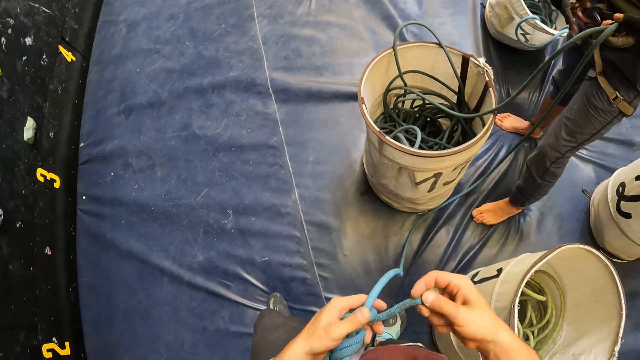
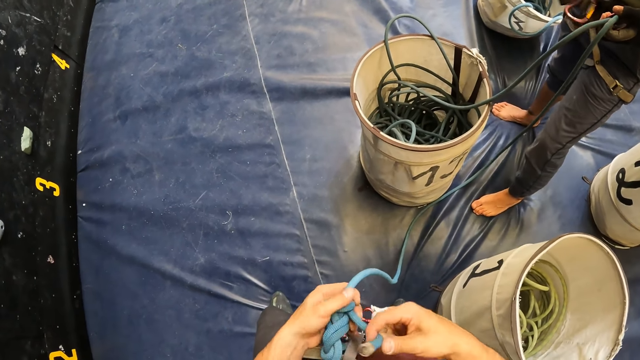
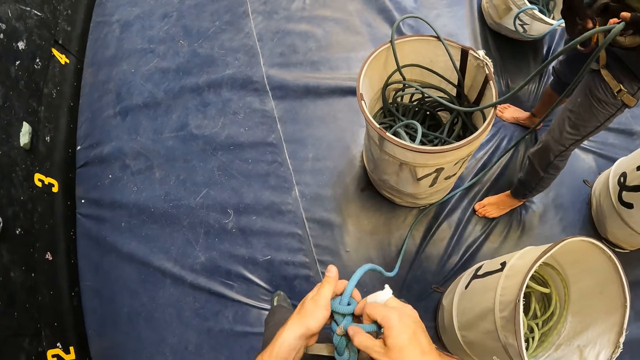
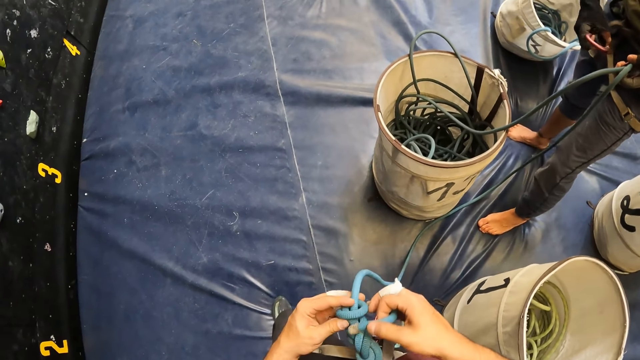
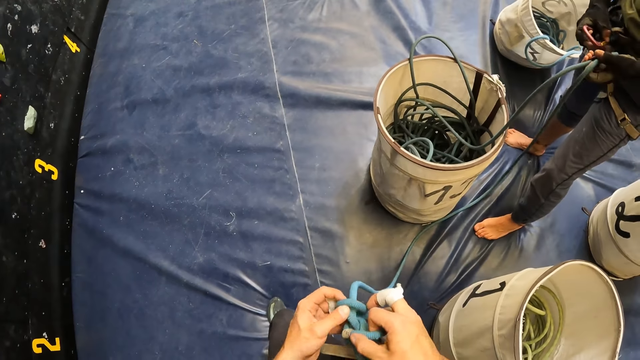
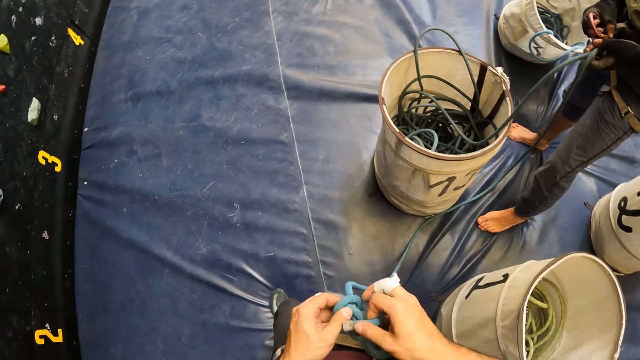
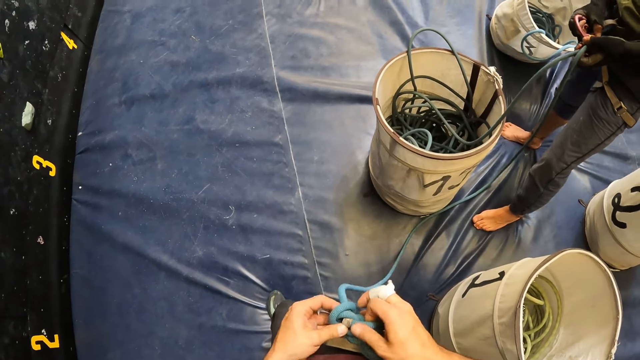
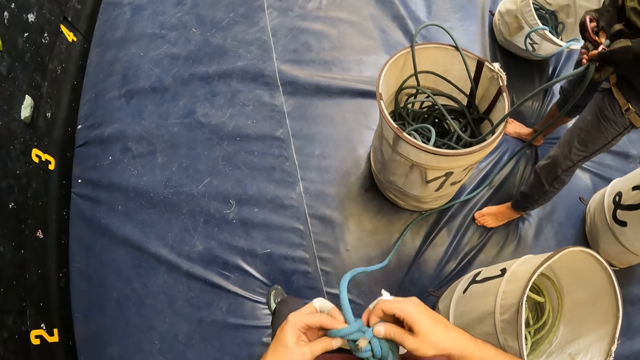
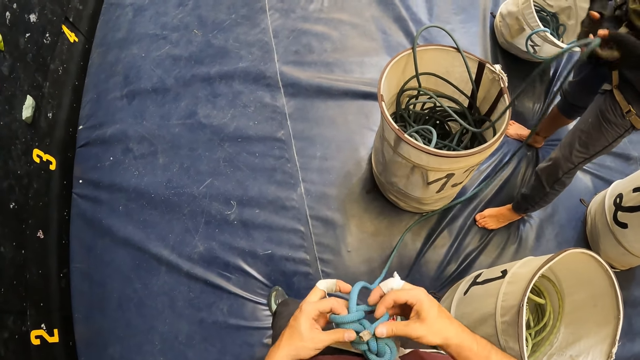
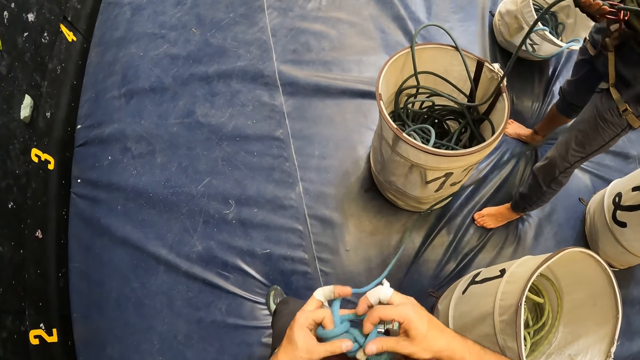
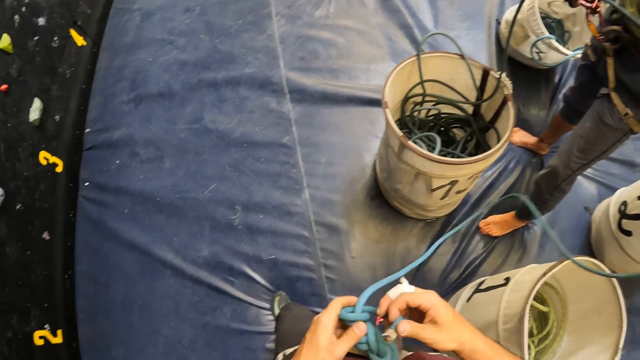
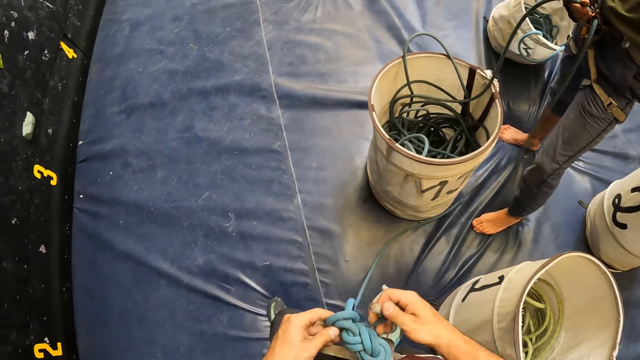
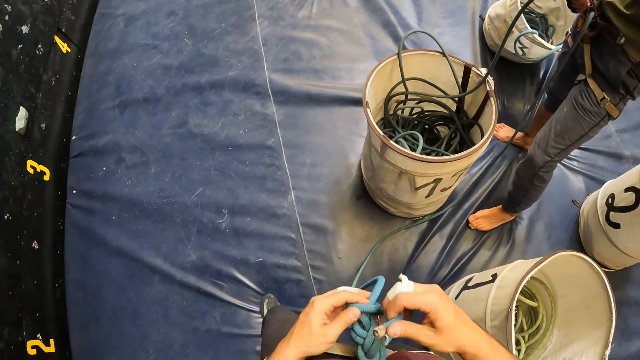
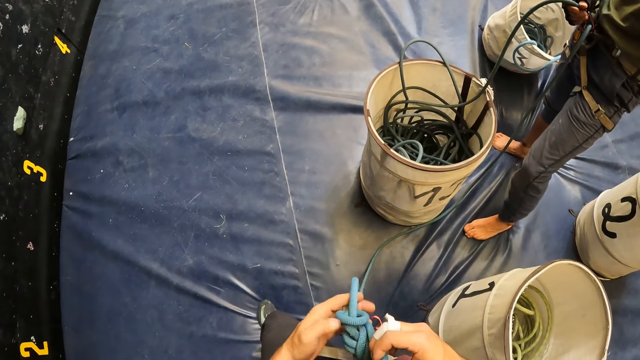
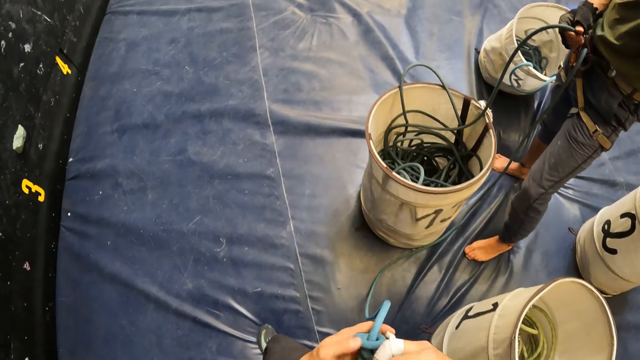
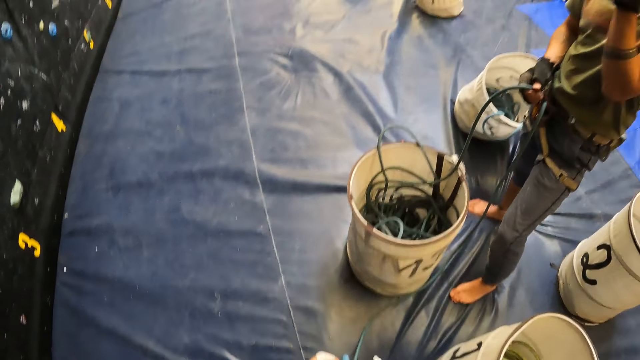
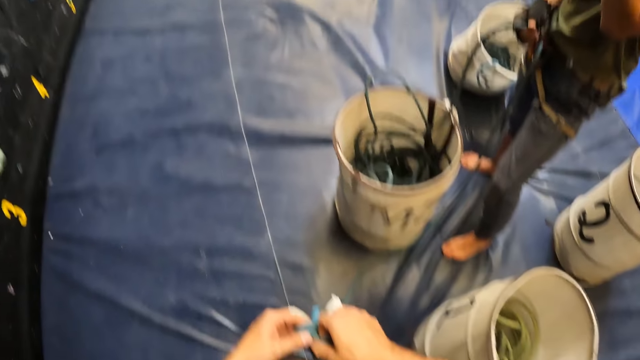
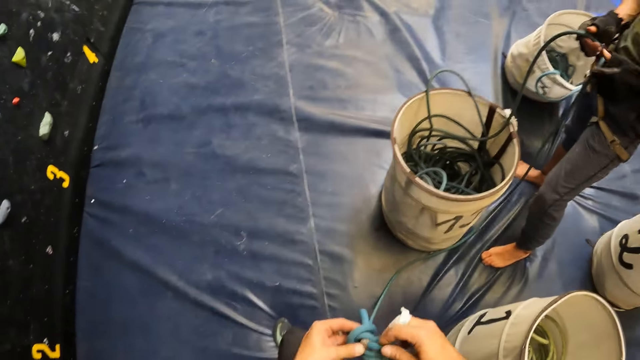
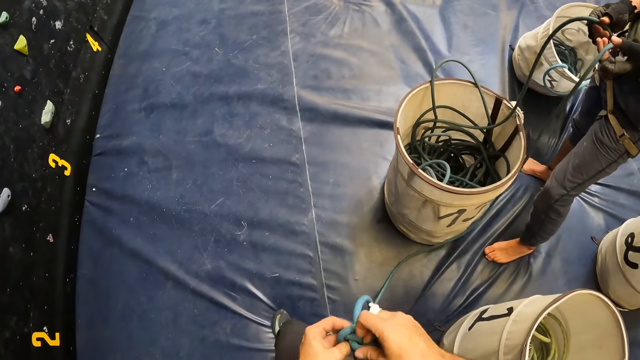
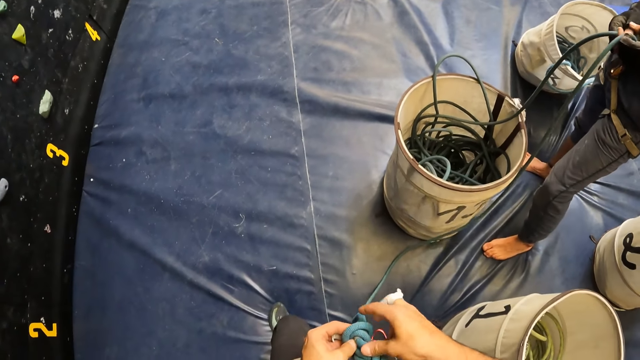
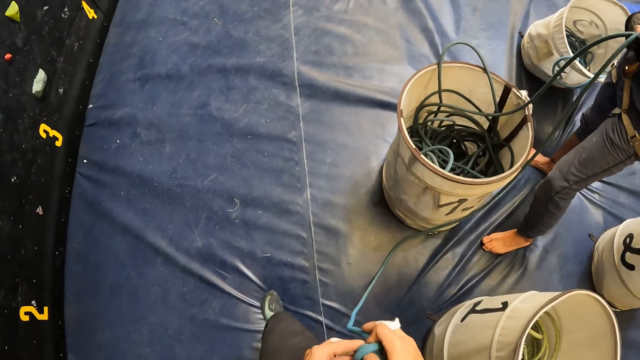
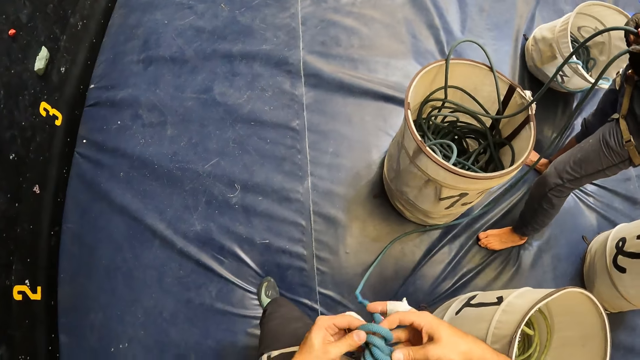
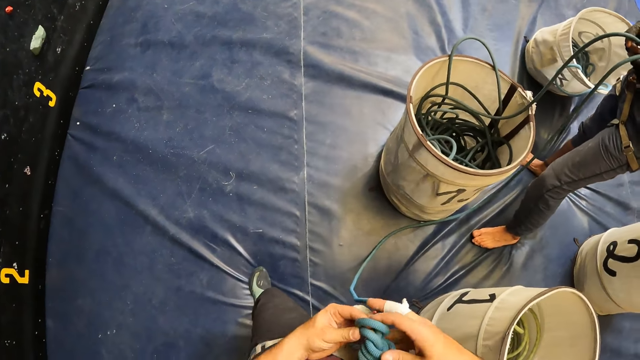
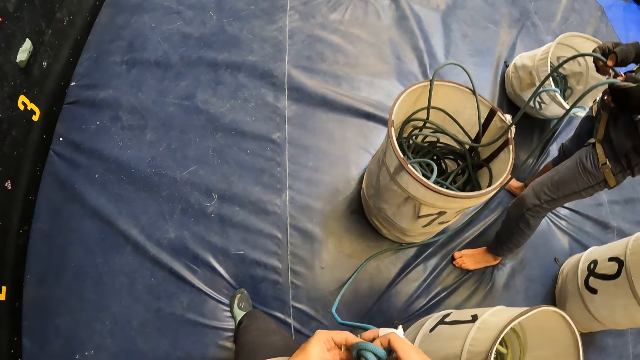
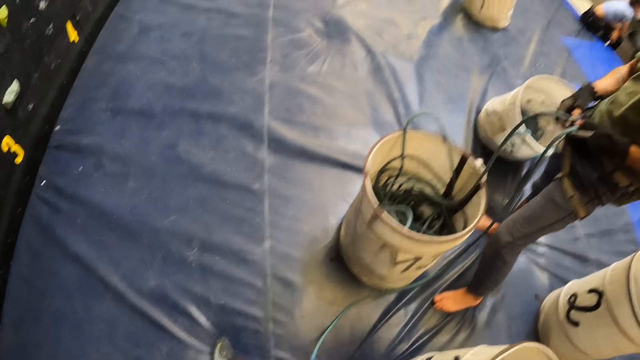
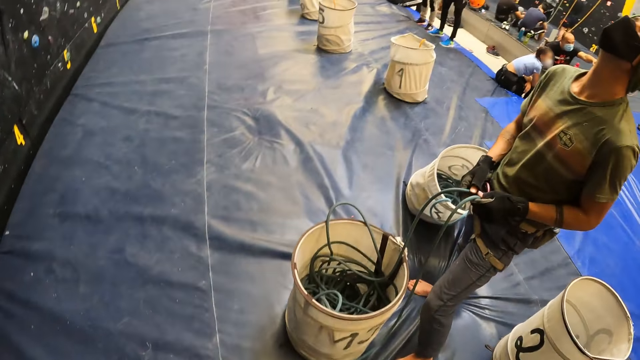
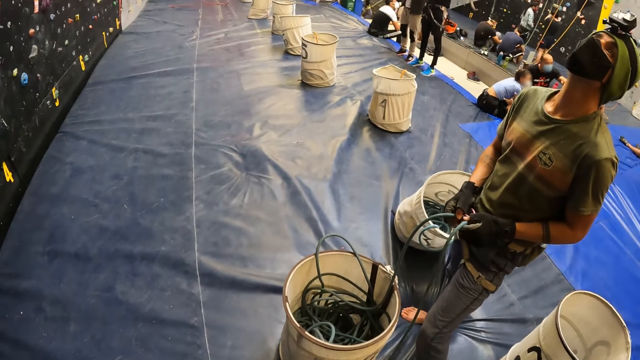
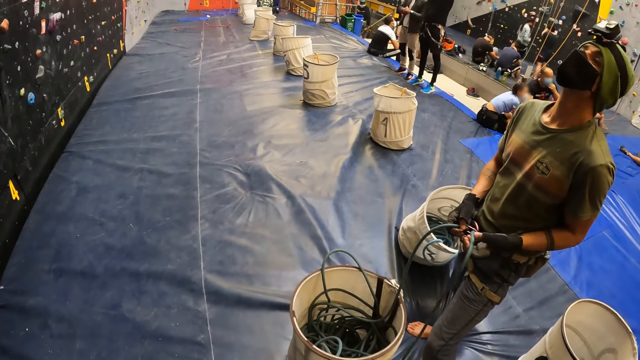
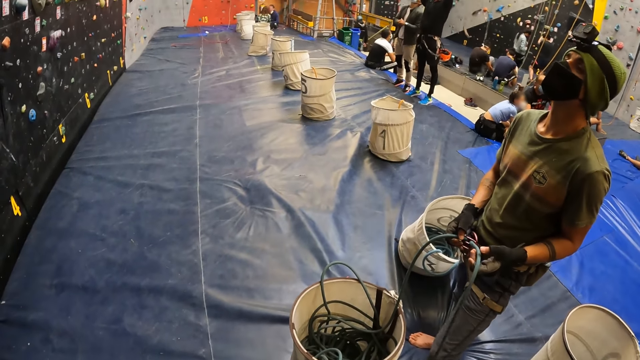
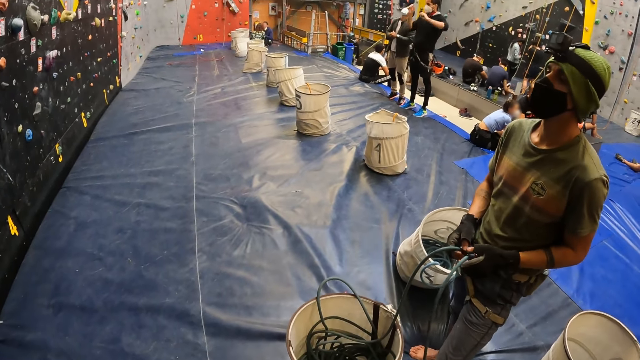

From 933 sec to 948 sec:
The camera wearer ties the knot with the rope. A person hooks the rope to the carabiner. The camera wearer looks around, ties the knot with the rope and looks around.

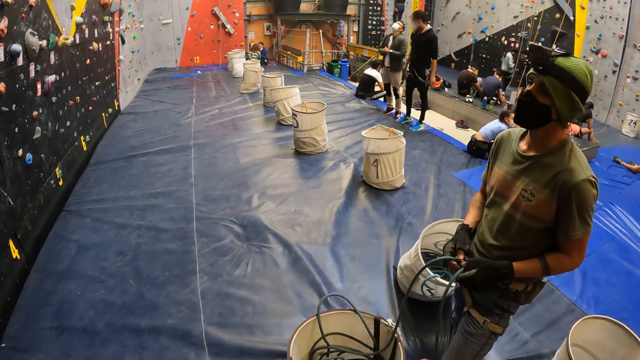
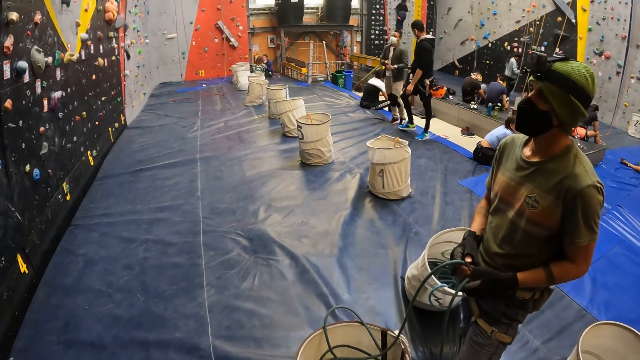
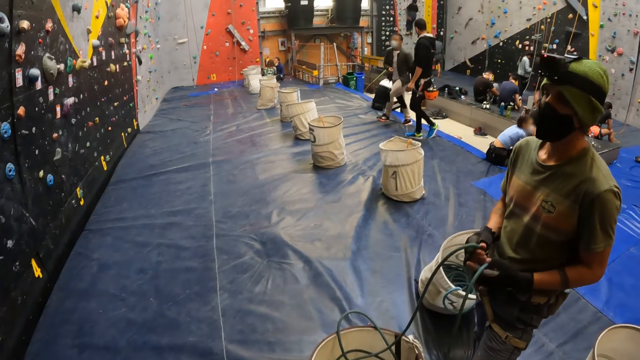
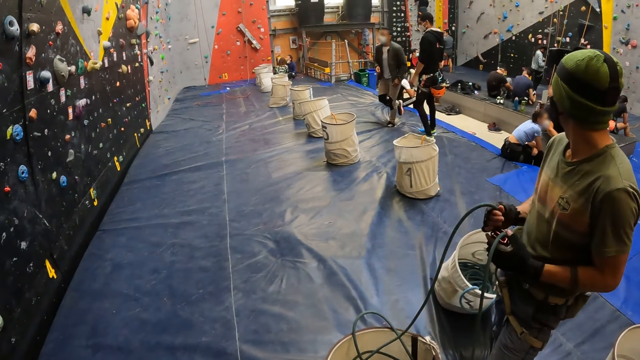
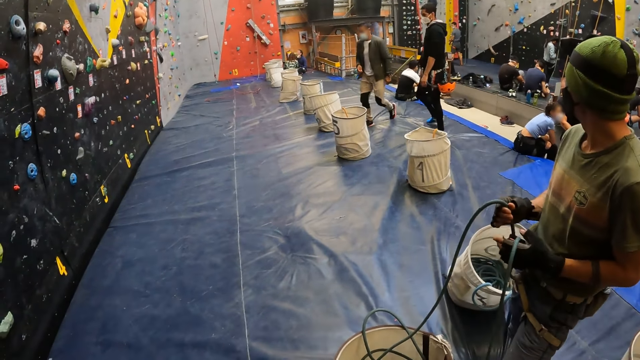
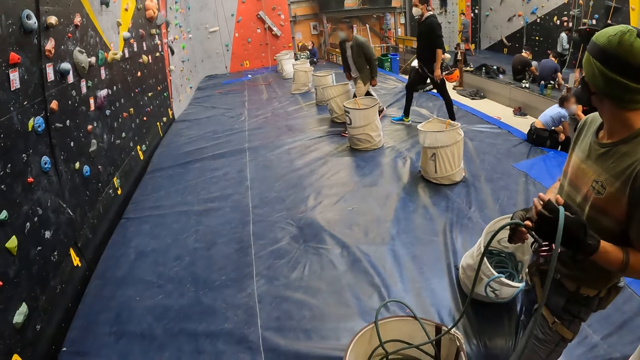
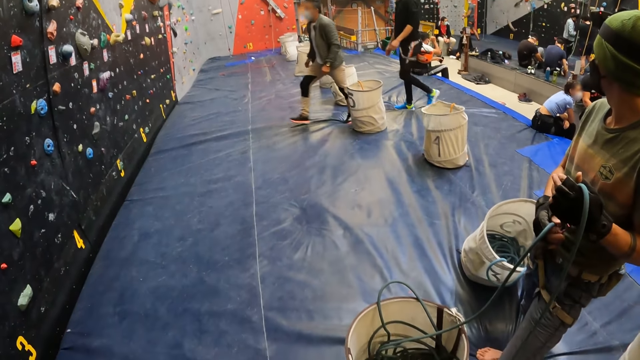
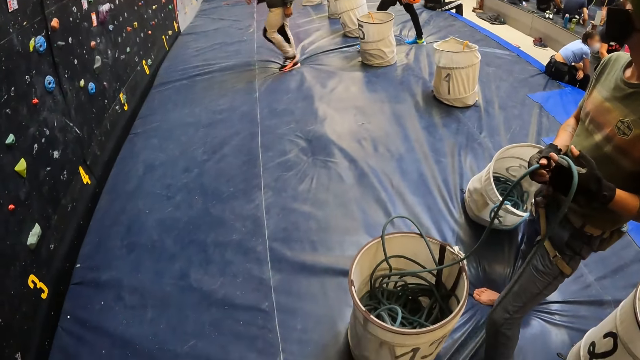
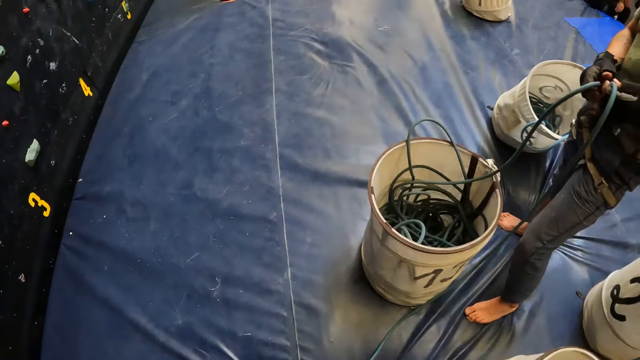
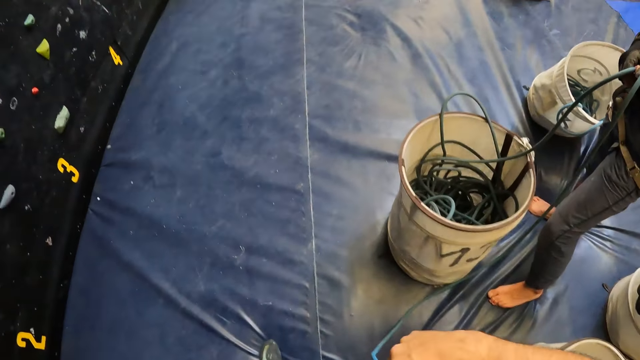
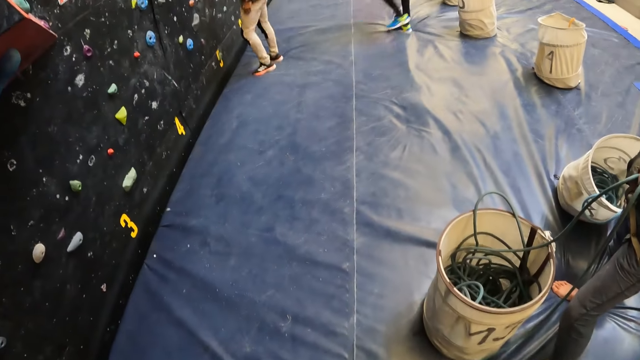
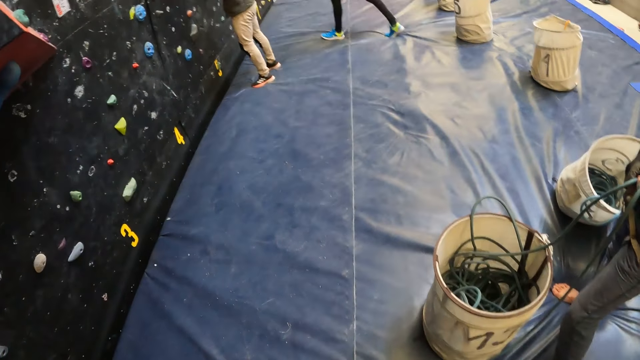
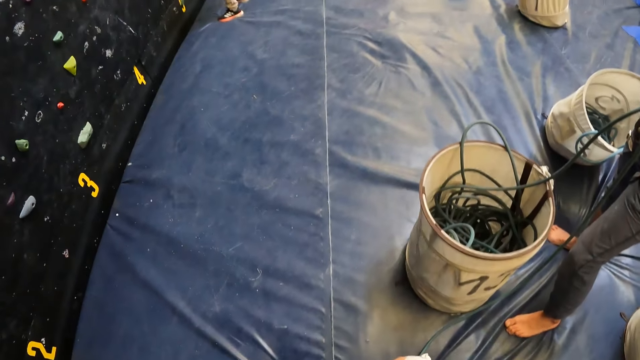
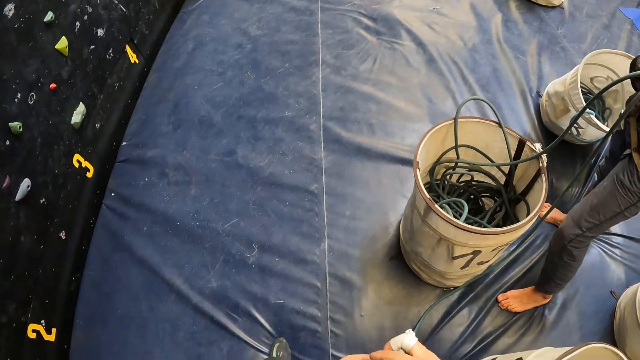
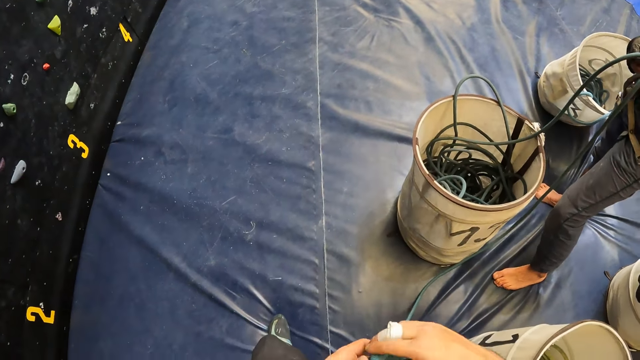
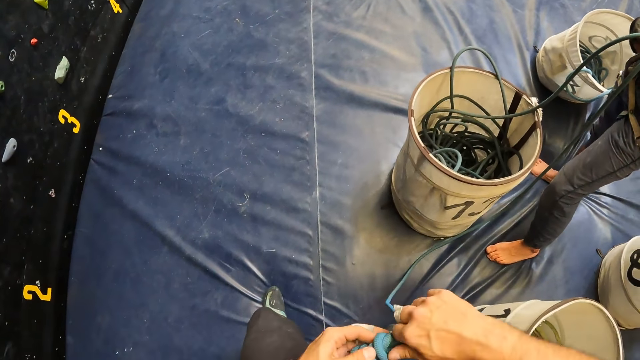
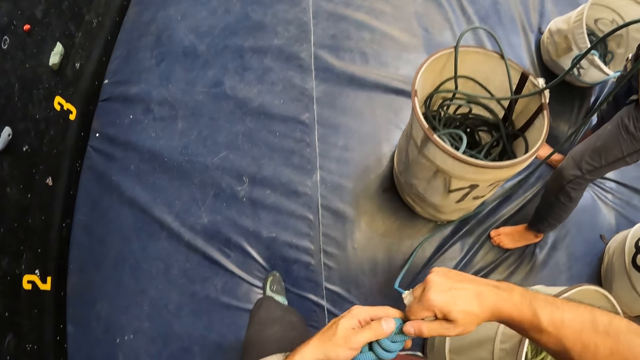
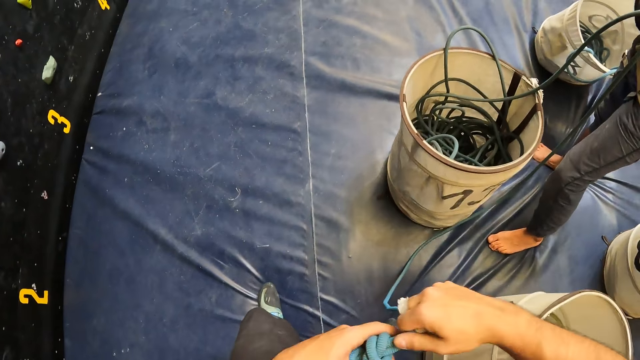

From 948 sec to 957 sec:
The camera wearer ties the knot with the climbing rope.
